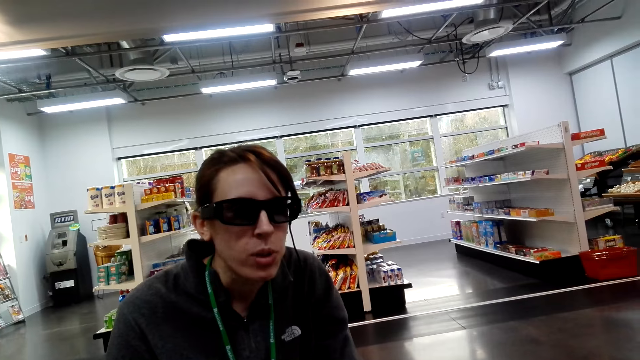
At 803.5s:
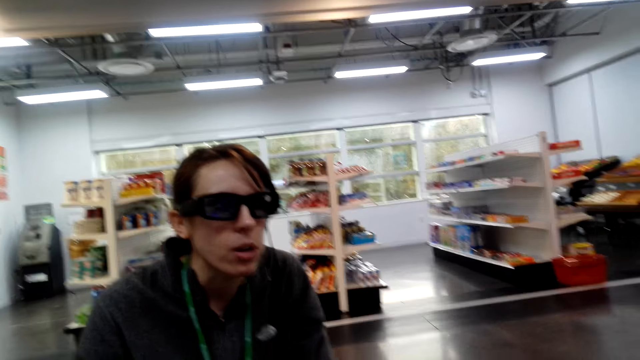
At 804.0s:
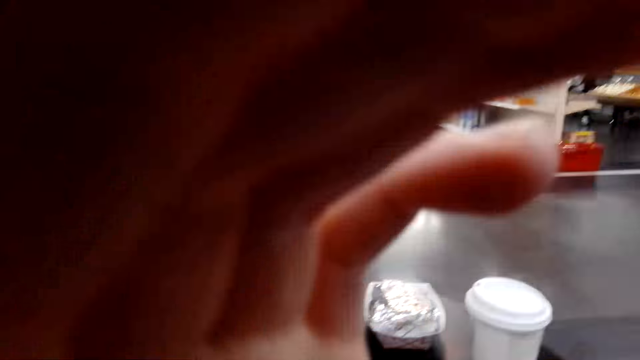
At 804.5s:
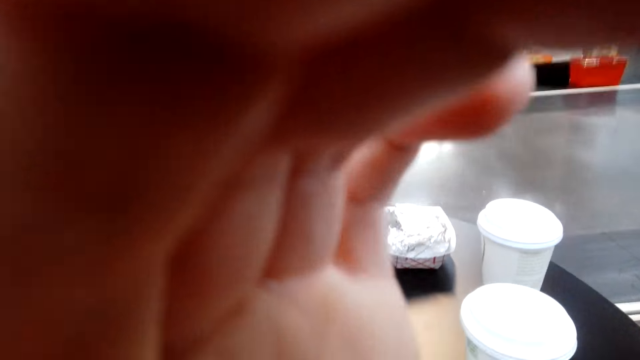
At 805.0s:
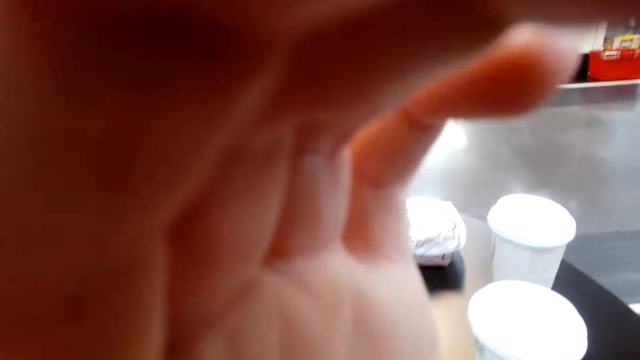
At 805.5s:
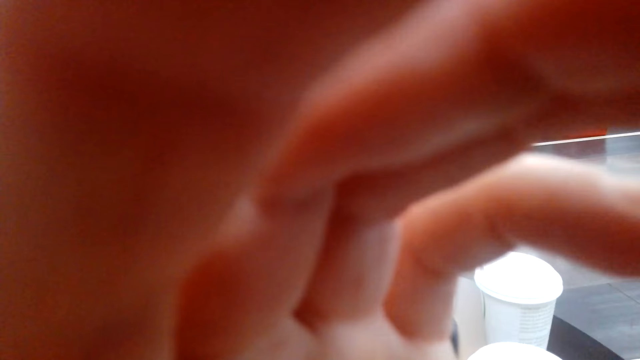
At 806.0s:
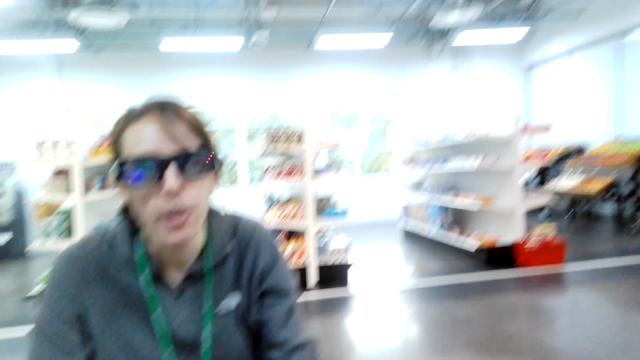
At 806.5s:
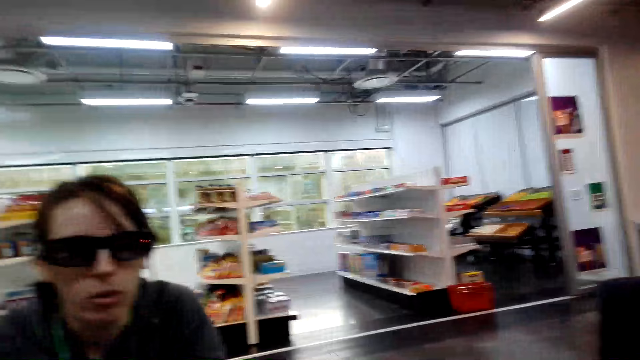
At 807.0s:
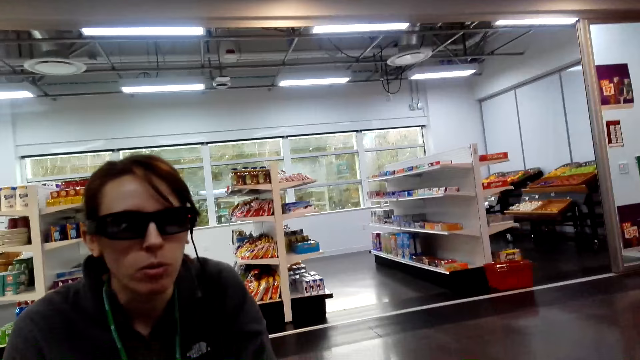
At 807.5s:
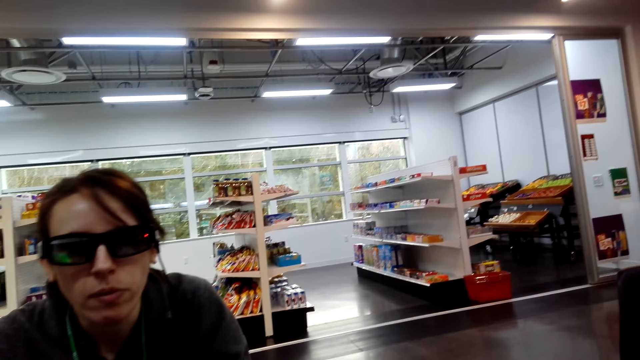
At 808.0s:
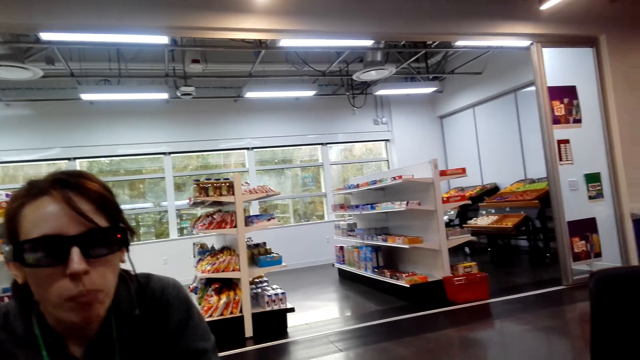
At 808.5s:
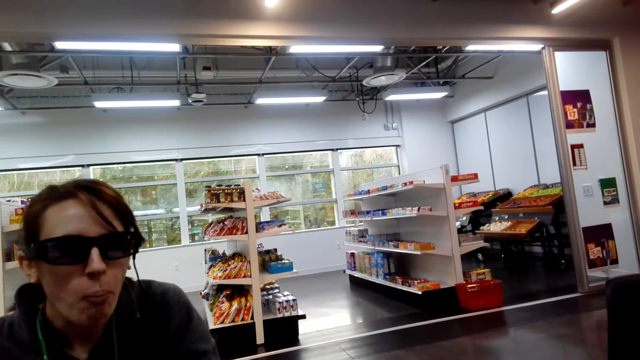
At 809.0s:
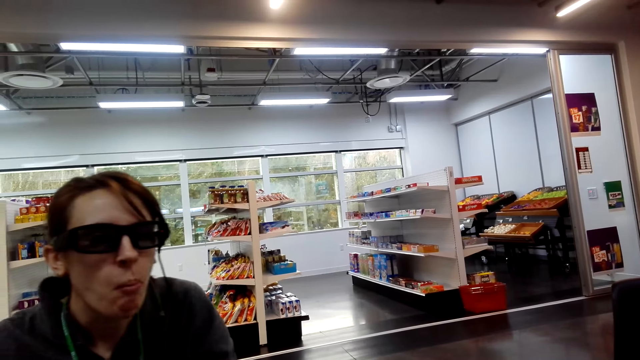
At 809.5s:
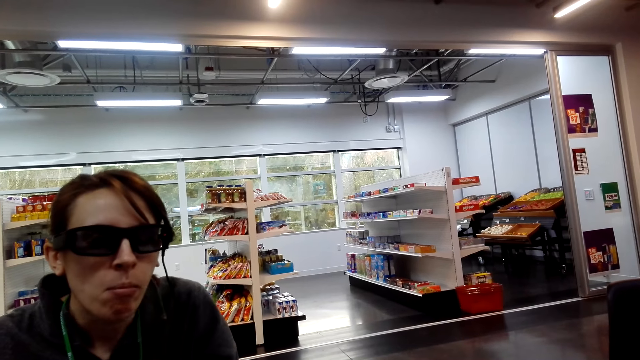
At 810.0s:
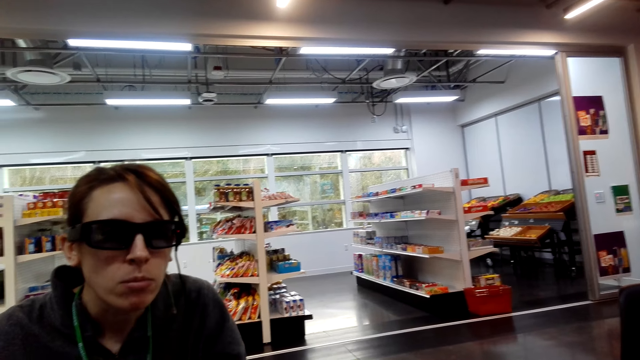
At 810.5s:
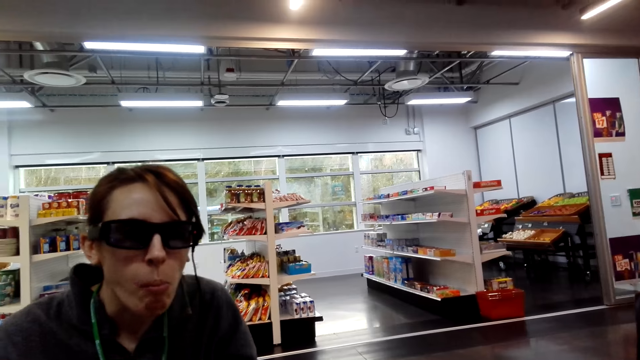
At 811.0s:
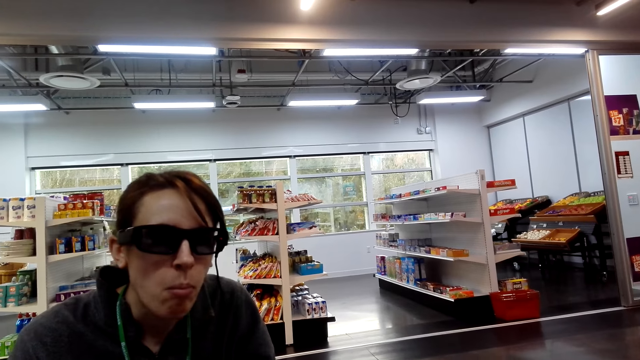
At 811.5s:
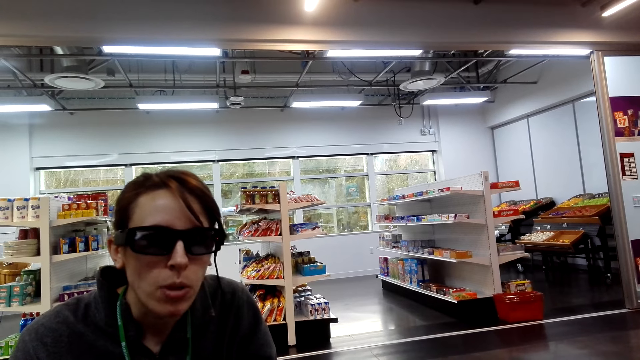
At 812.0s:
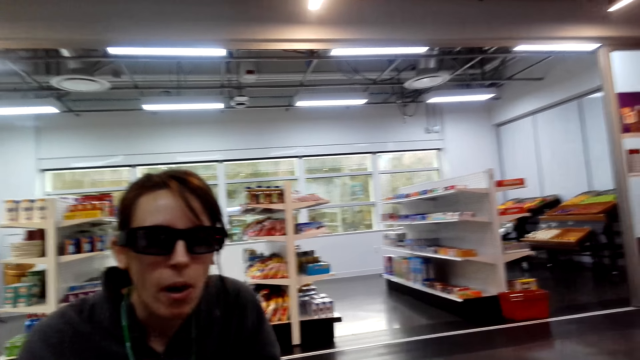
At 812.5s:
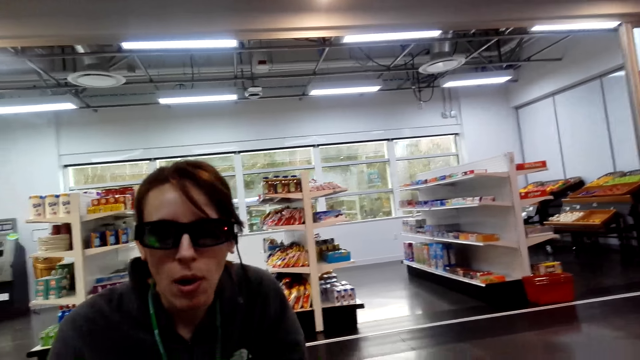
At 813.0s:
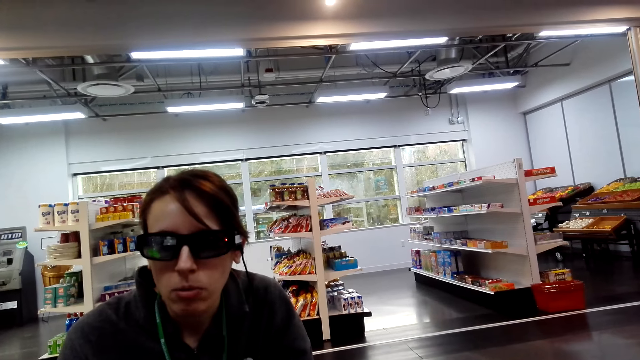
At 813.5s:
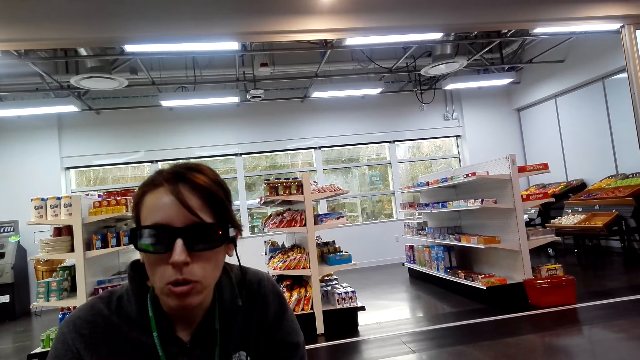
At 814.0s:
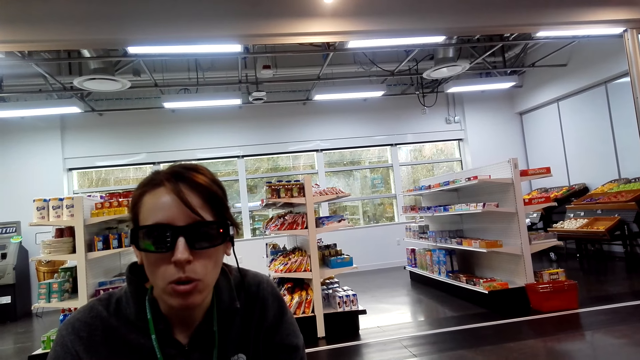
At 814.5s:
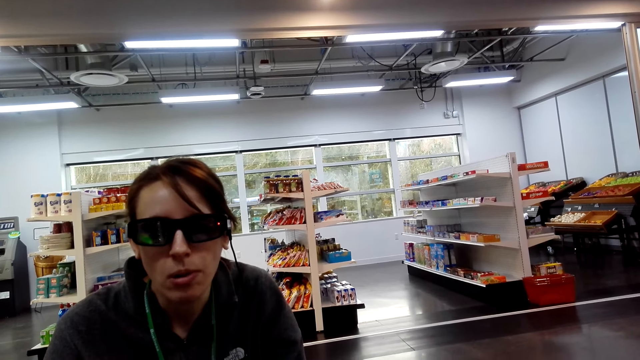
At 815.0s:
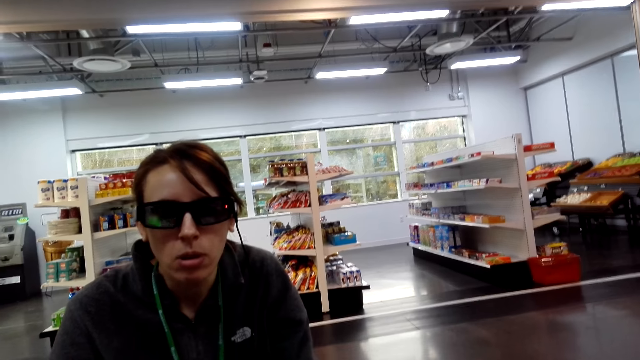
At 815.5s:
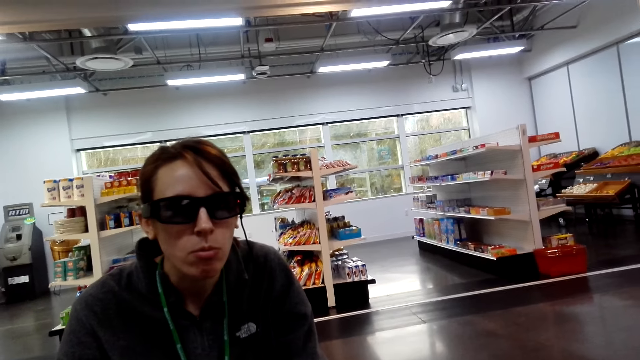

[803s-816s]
The camera wearer adjusts the camera. They hold their face. They look around. They eat gums.

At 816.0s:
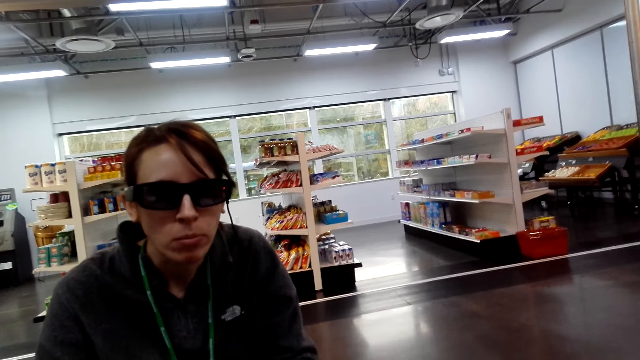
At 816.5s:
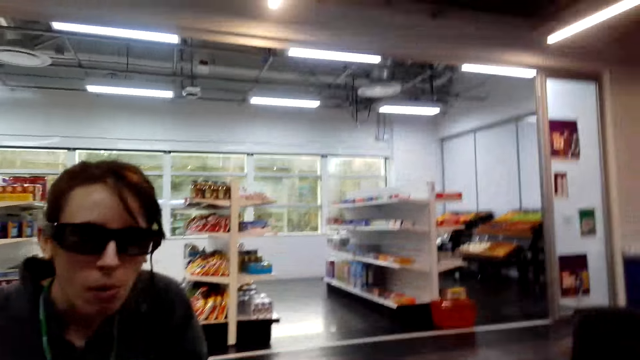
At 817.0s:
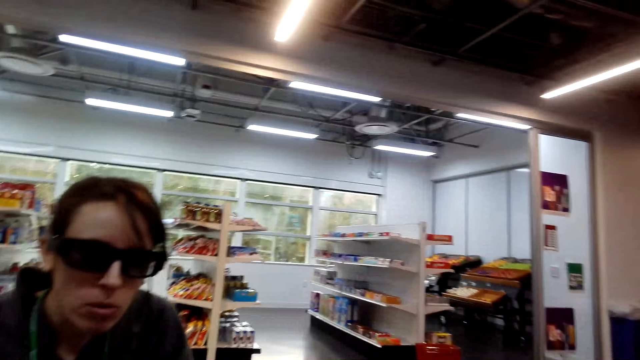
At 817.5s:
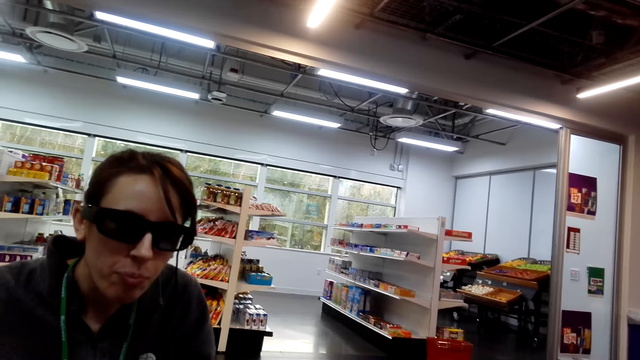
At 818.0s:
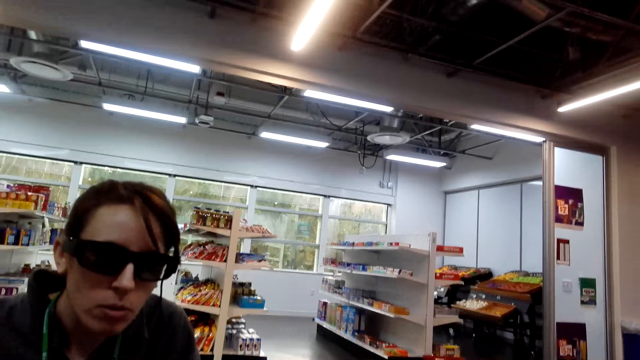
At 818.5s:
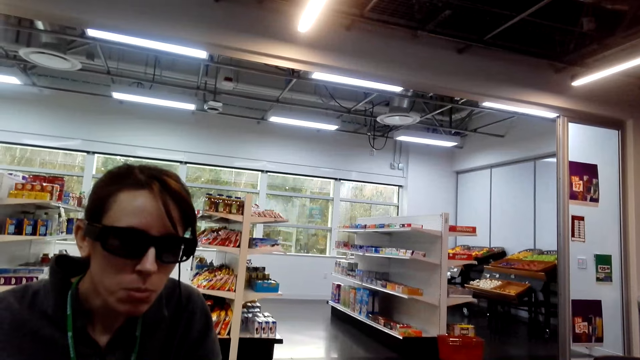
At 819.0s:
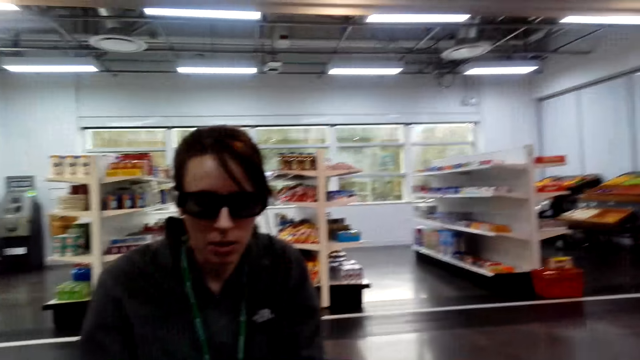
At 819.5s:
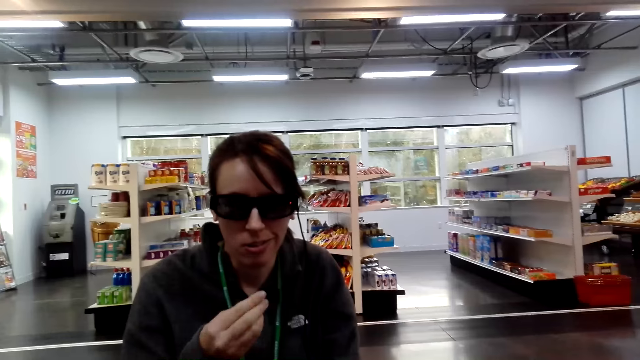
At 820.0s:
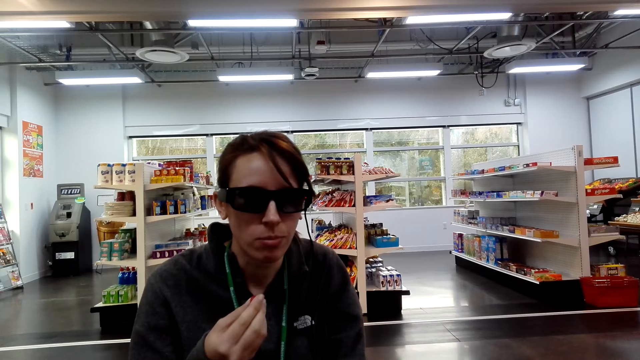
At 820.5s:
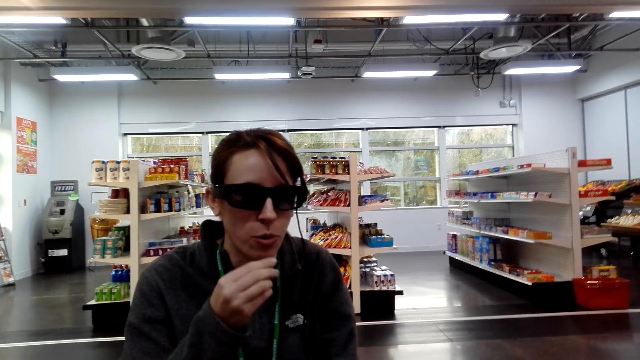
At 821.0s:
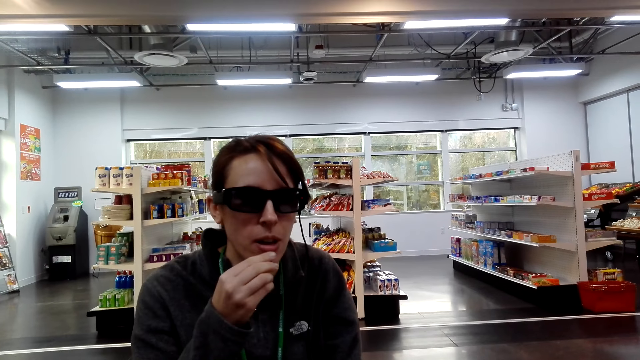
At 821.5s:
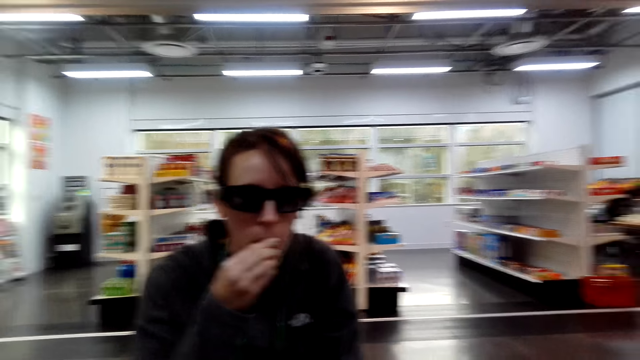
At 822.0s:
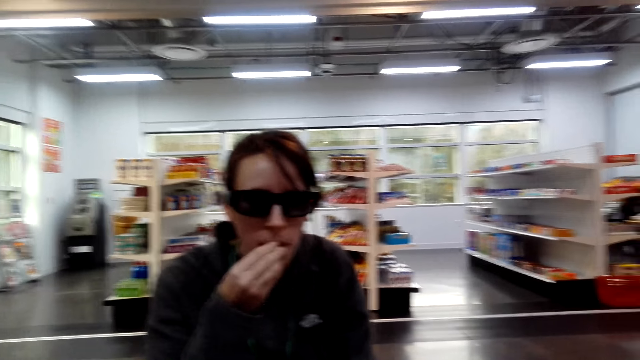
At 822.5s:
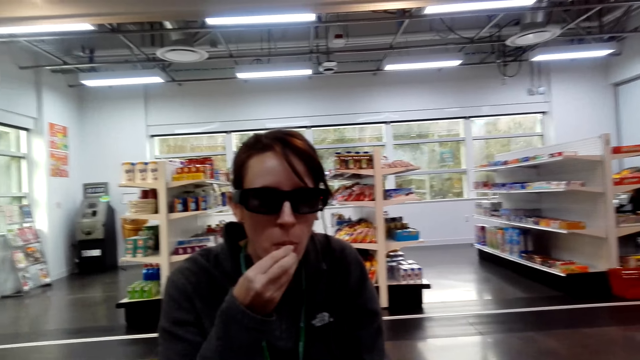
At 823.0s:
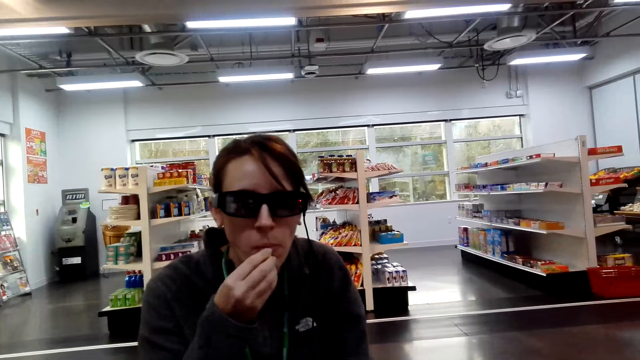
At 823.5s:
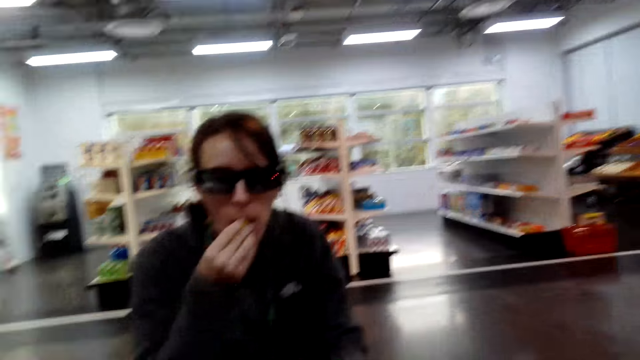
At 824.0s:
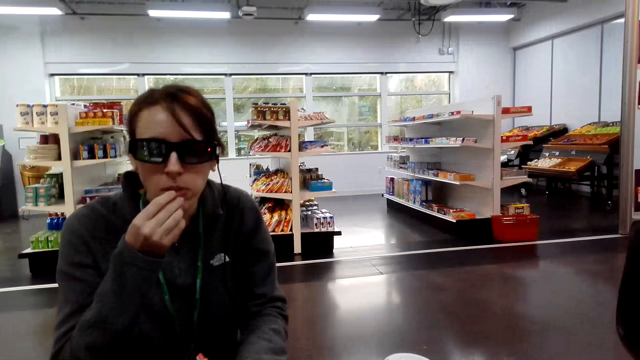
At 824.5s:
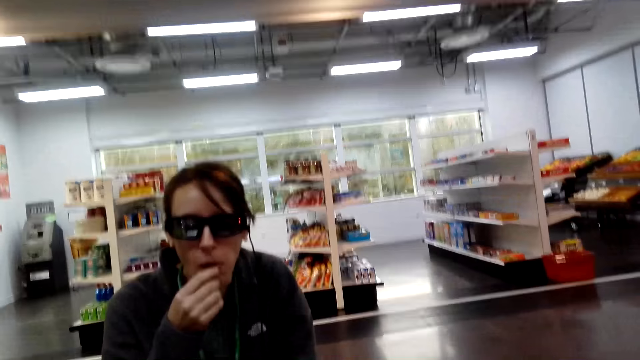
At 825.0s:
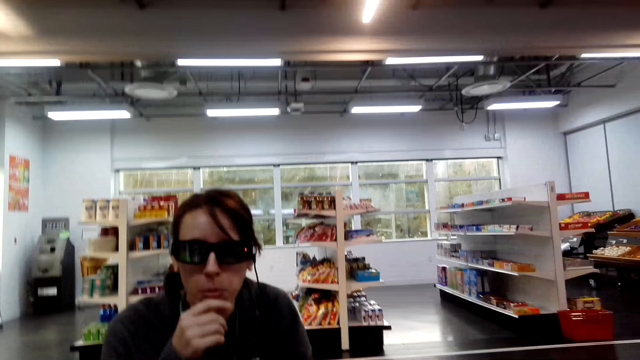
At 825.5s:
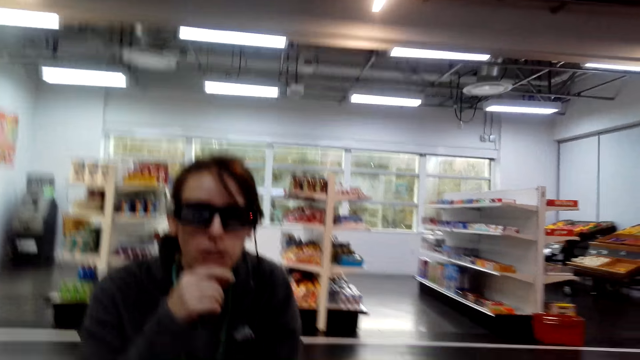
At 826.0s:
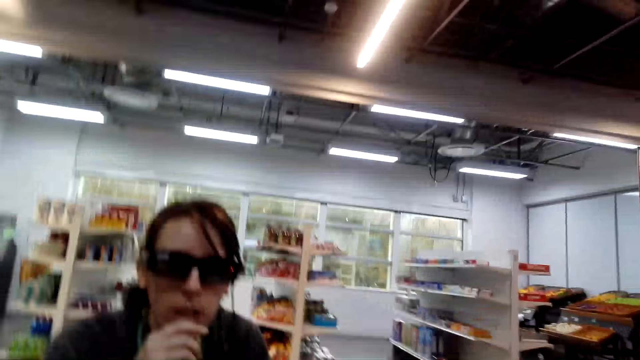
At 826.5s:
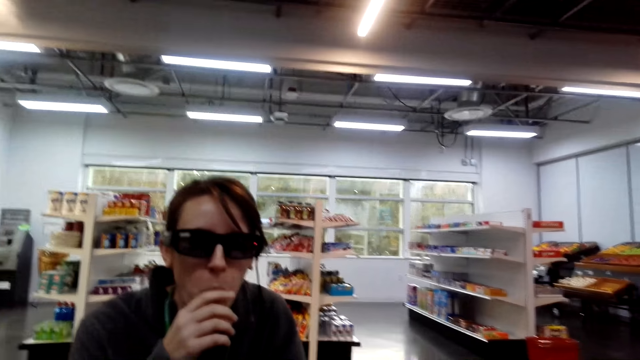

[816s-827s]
The camera wearer eats gums. A lady eats the items.
